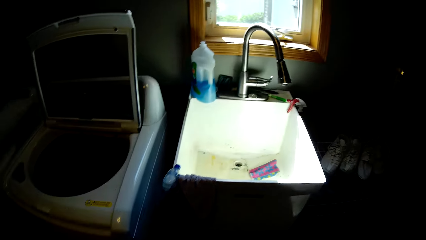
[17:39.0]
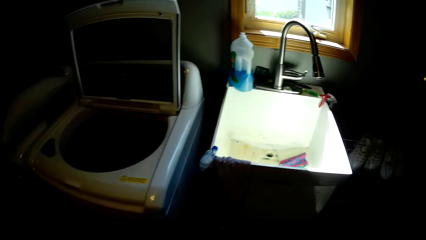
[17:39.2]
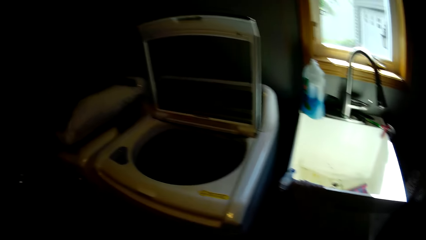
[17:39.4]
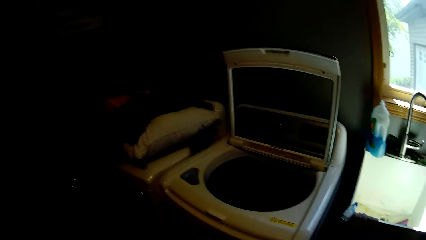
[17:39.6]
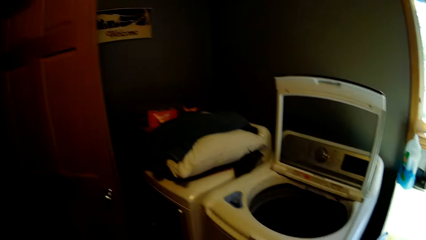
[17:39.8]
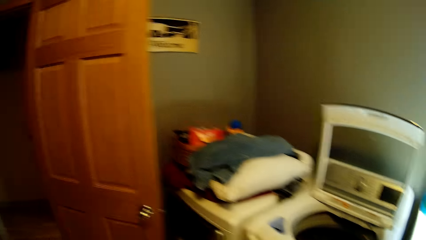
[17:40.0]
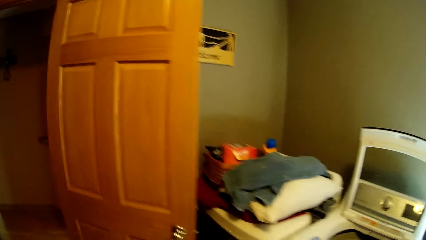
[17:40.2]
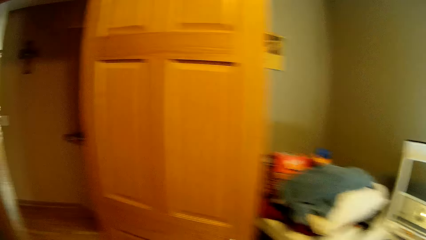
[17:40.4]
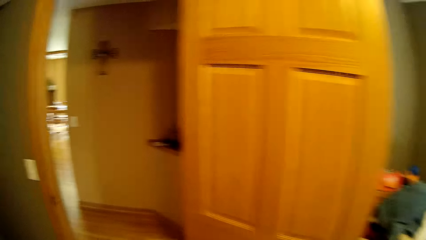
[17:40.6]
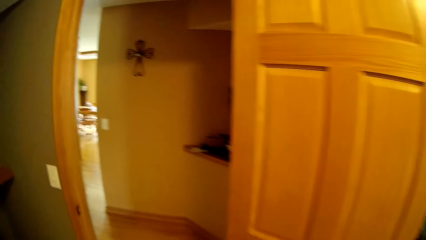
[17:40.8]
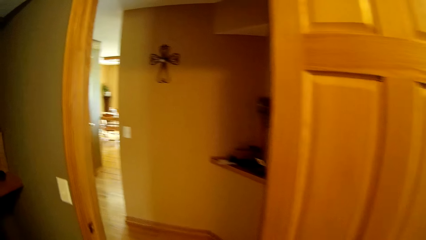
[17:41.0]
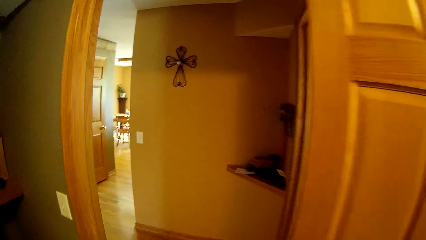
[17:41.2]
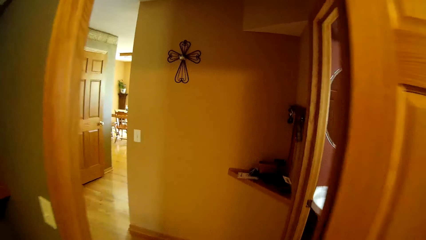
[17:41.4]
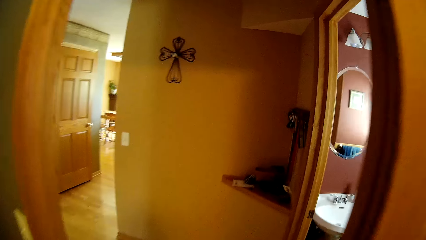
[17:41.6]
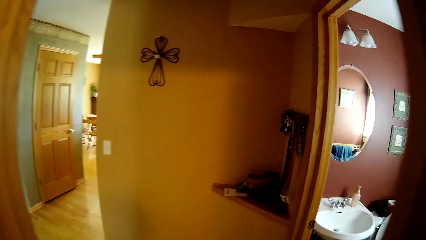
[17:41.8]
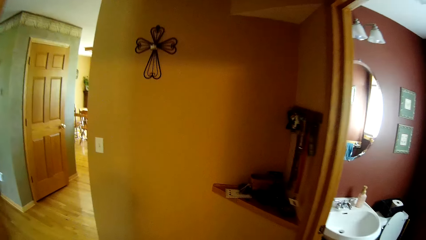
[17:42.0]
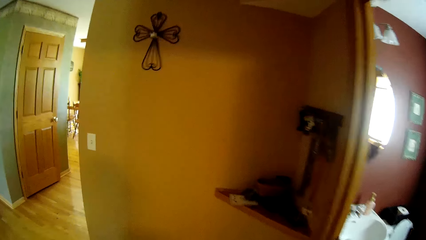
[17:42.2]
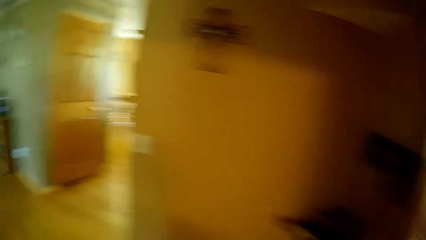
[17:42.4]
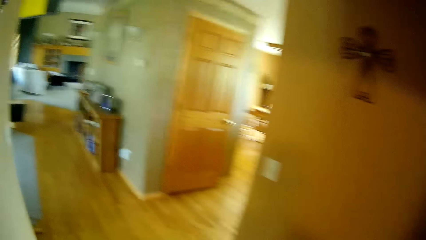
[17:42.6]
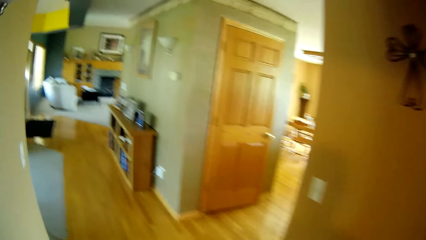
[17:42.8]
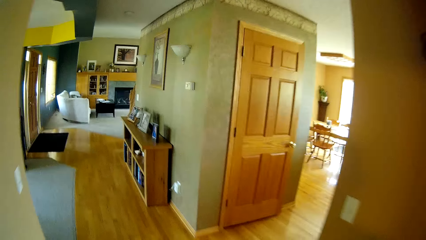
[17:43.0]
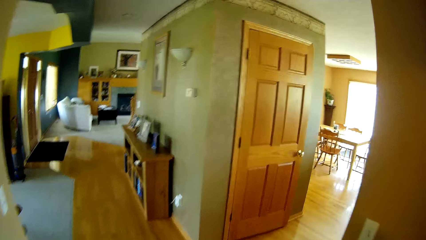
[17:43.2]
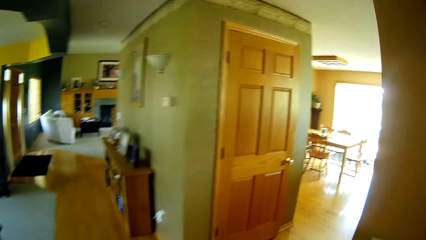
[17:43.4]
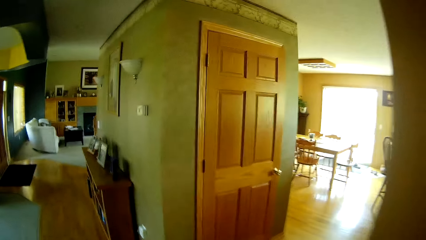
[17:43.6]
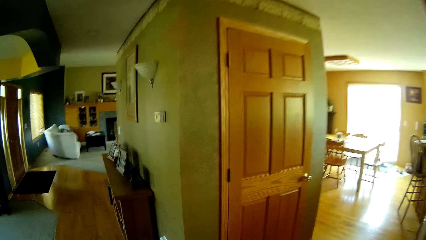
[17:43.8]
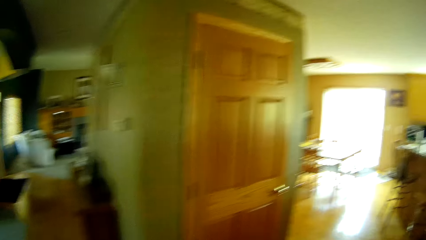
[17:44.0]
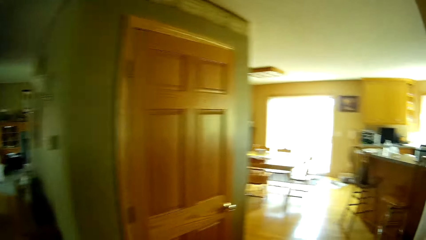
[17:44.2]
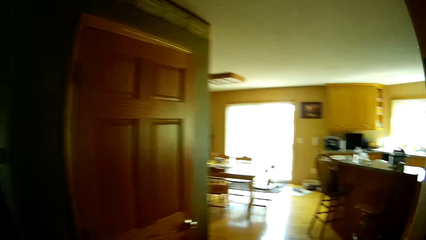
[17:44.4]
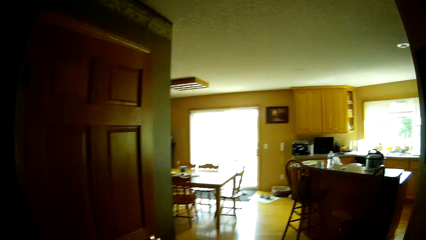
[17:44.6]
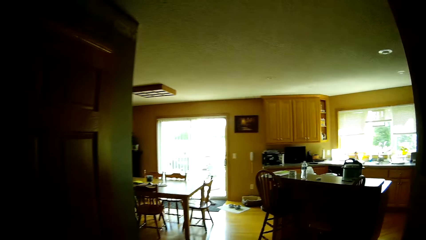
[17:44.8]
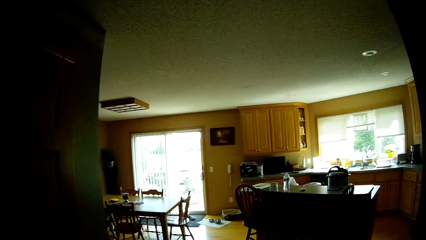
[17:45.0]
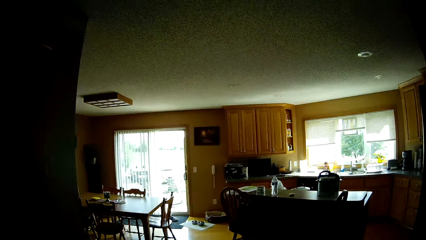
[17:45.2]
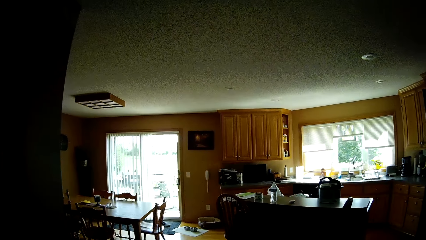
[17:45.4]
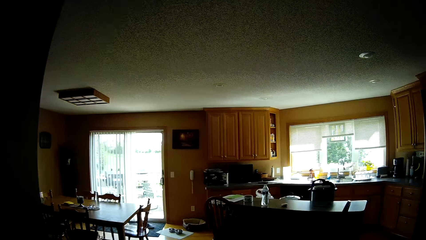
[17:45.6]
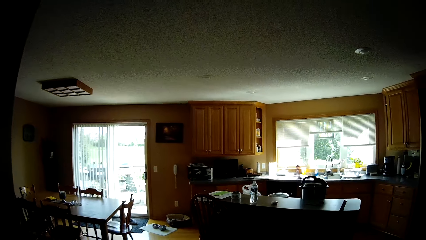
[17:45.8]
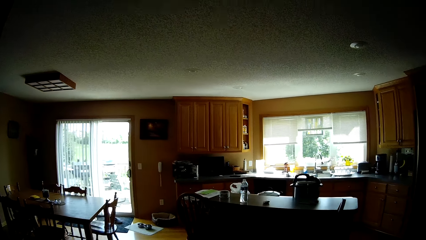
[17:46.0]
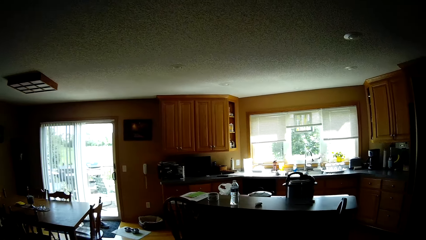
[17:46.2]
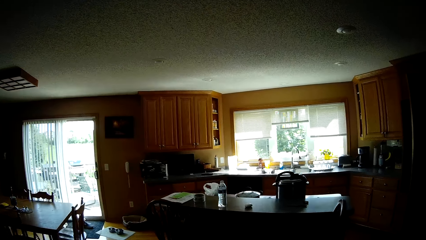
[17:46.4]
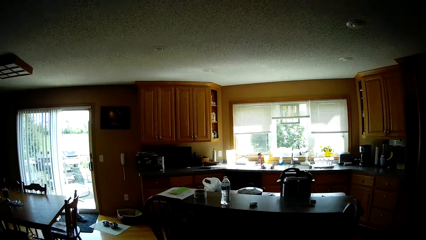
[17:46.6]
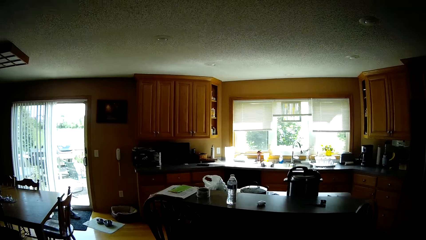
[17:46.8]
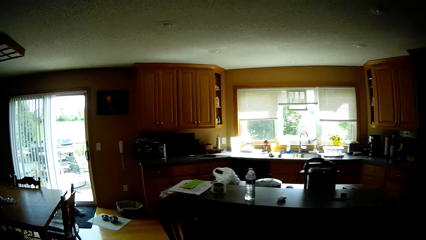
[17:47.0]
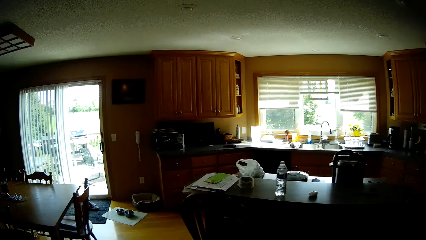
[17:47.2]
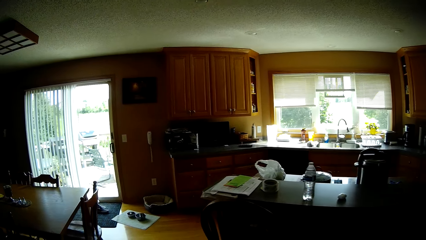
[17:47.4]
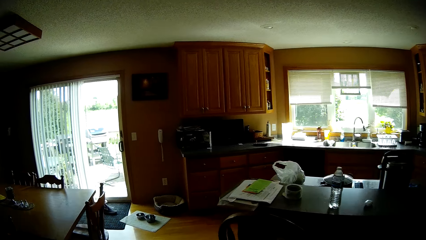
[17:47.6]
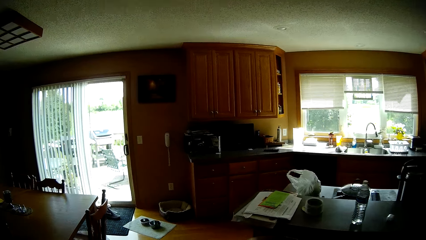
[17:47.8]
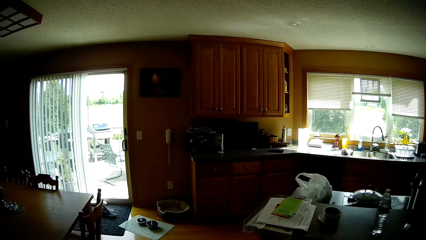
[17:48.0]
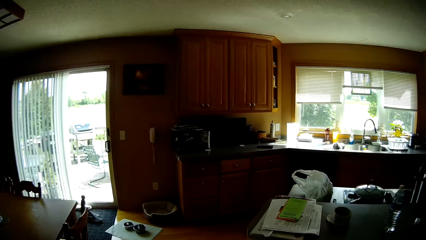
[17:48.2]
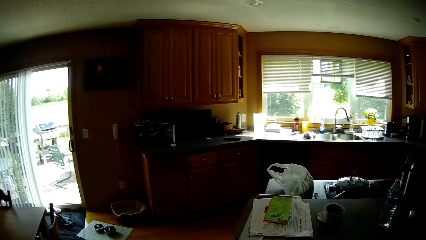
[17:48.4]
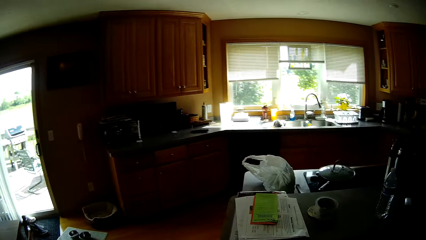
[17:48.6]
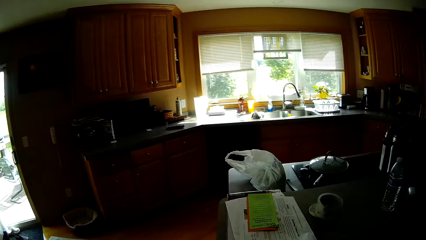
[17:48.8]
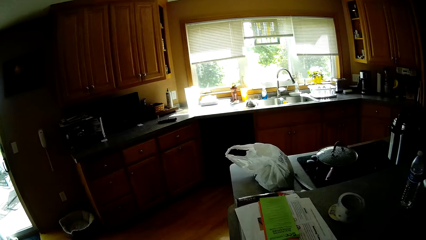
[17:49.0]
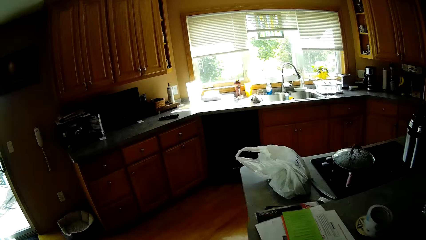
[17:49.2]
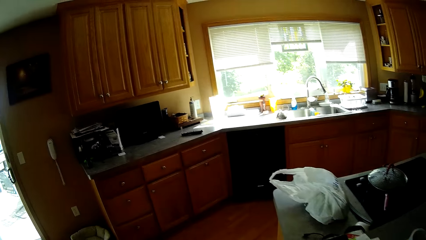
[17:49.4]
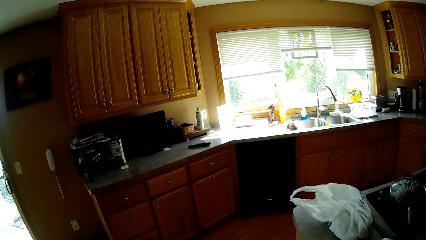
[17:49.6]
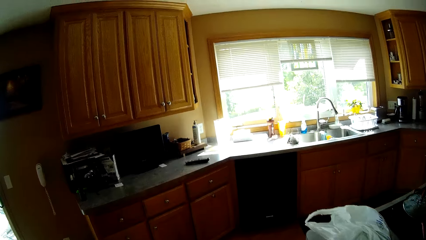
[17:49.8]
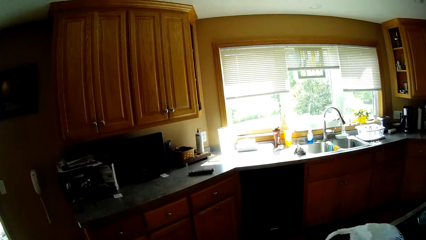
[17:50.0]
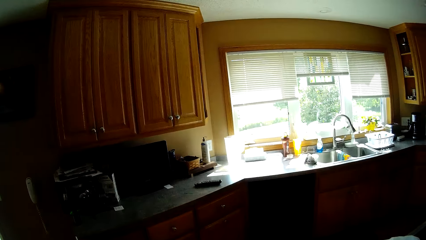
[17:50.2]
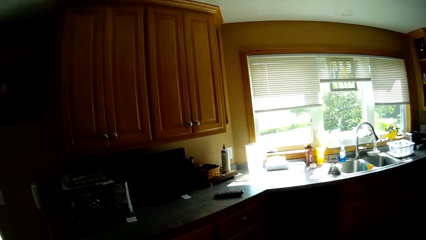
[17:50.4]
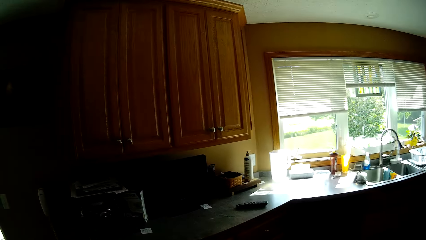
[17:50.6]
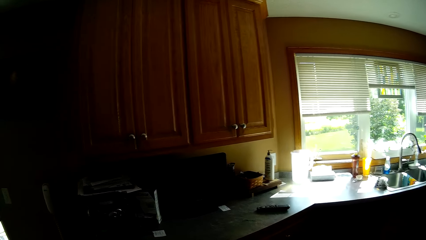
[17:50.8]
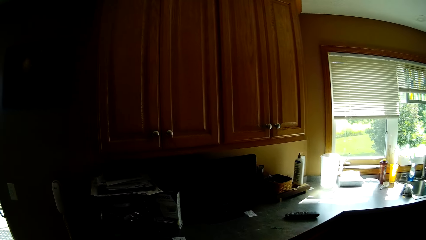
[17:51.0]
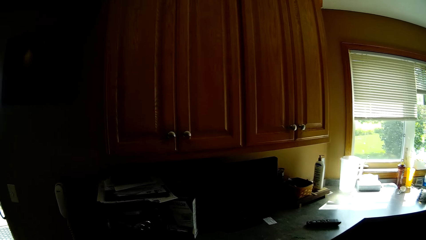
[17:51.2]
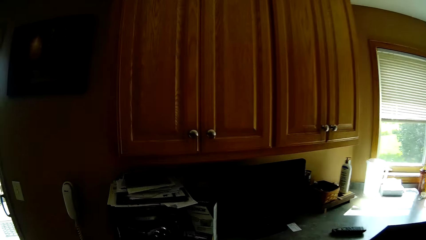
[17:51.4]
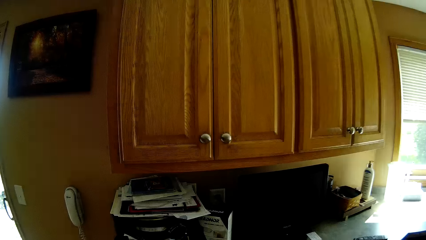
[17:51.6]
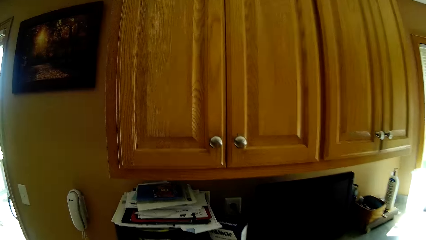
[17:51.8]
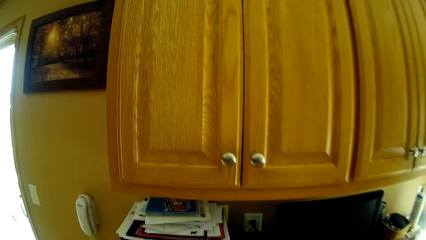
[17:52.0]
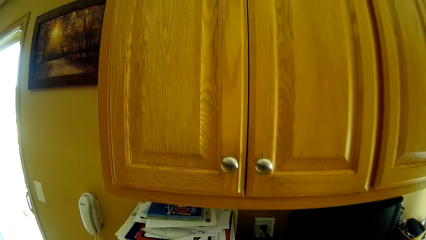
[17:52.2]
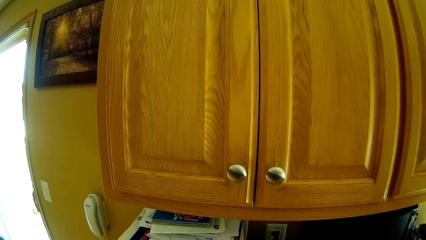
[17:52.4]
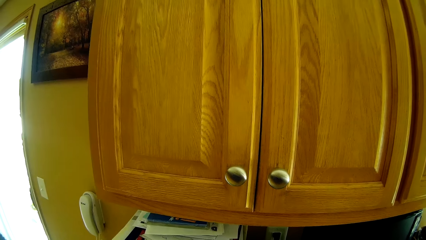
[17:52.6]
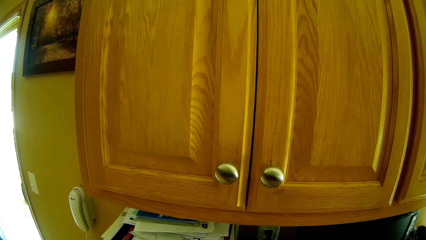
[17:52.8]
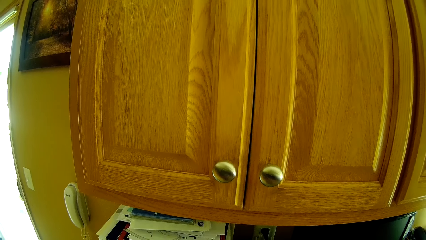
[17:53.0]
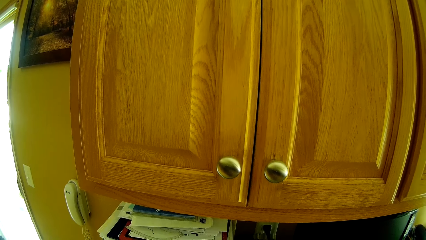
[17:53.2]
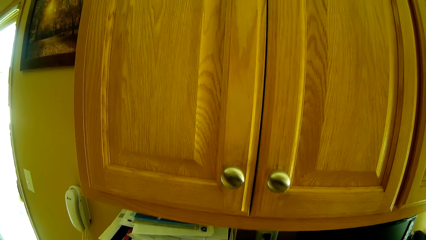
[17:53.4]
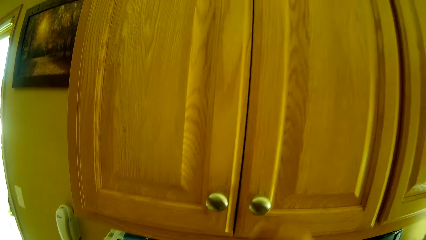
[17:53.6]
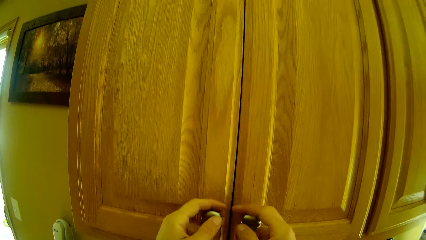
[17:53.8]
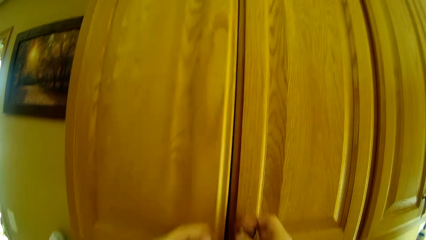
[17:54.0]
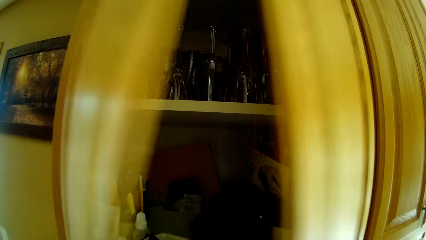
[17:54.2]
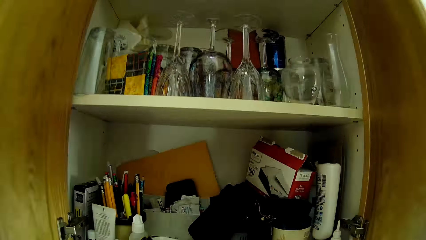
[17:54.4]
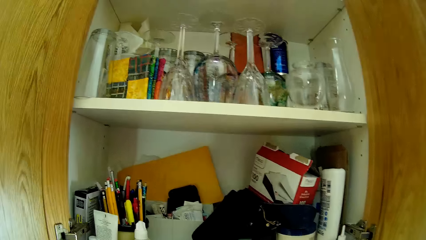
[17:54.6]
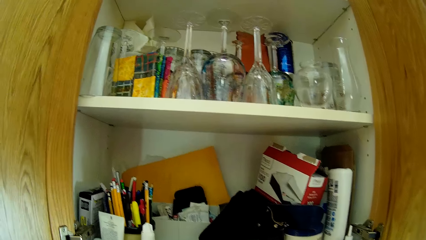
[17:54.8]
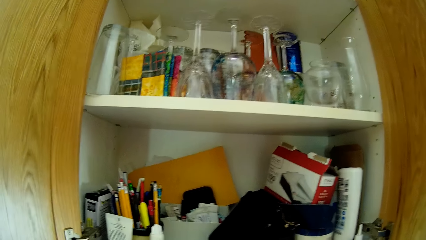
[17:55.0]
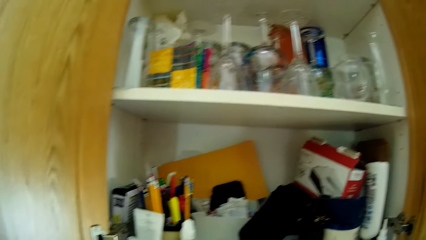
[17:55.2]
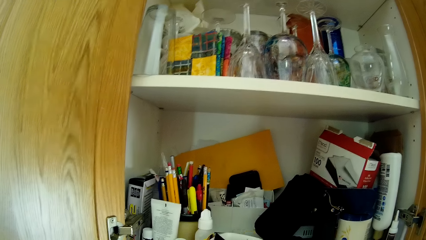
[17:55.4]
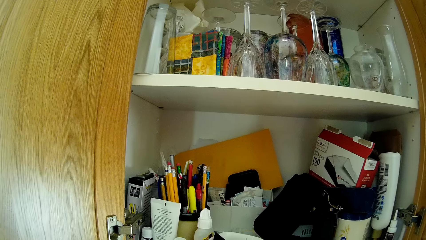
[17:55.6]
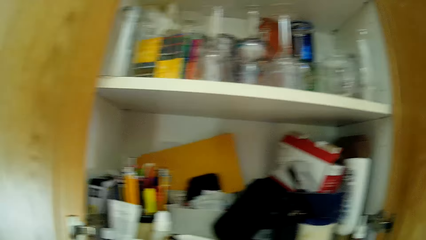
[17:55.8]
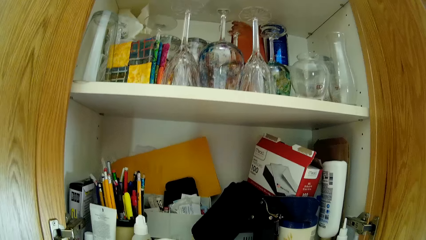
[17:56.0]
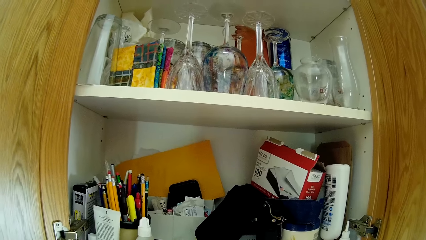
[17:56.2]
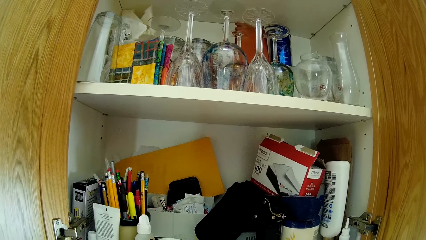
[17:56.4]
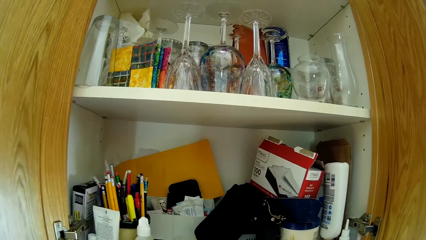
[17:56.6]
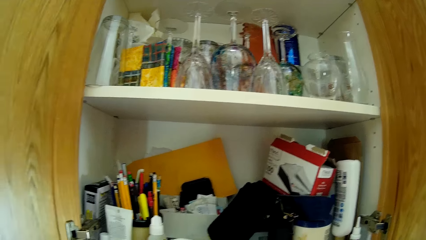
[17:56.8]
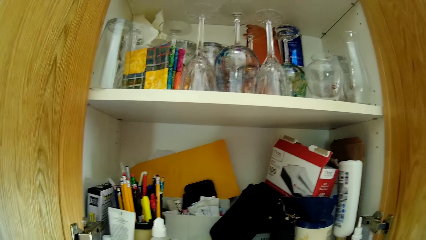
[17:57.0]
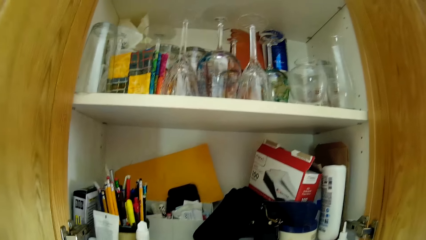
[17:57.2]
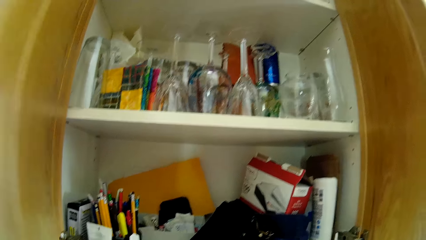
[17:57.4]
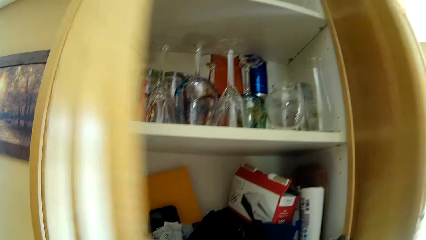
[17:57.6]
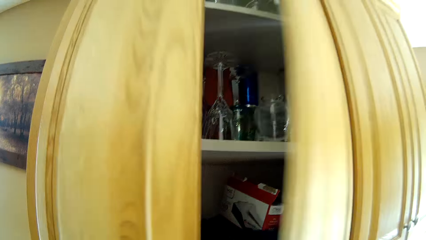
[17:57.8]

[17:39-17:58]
The camera wearer walks to the kitchen. They open the cupboards. They look around.
